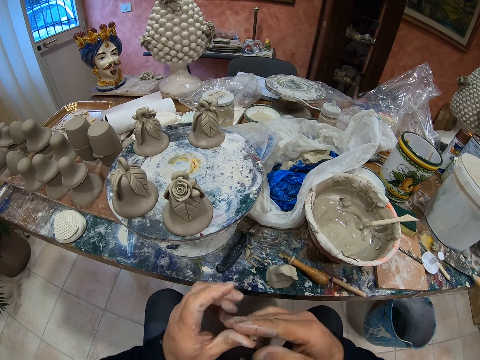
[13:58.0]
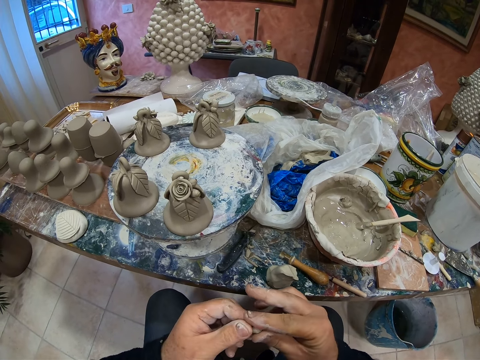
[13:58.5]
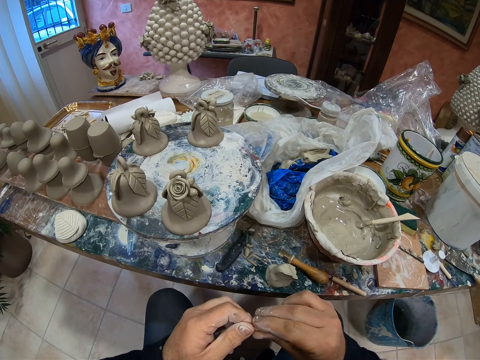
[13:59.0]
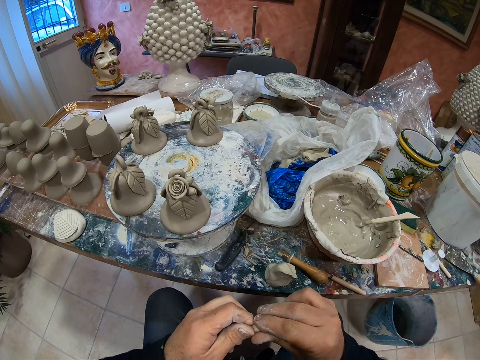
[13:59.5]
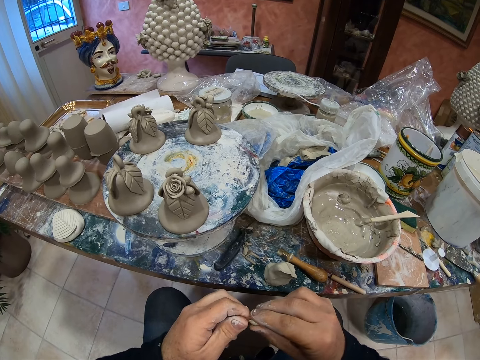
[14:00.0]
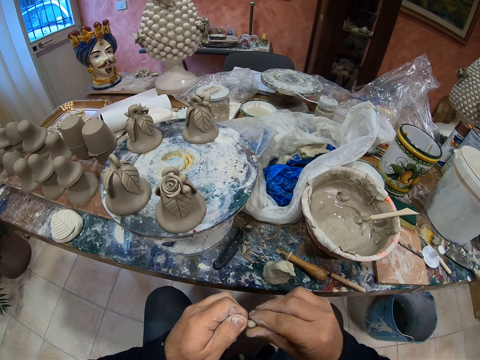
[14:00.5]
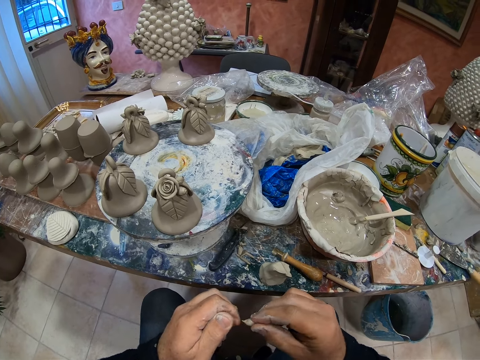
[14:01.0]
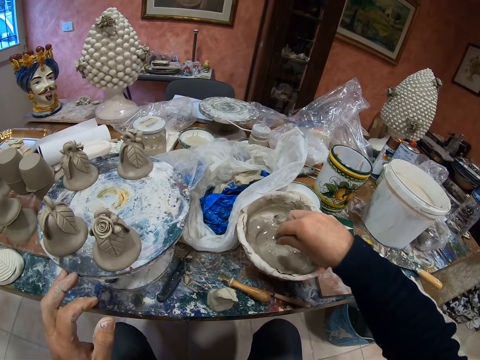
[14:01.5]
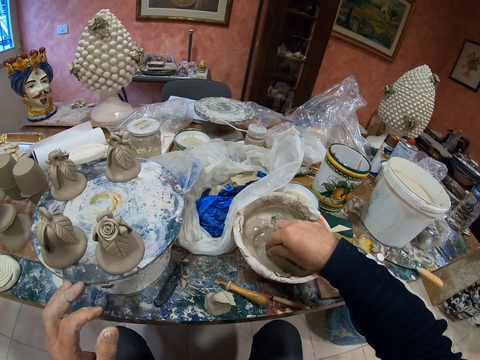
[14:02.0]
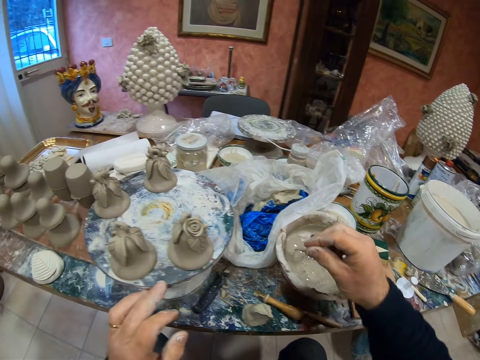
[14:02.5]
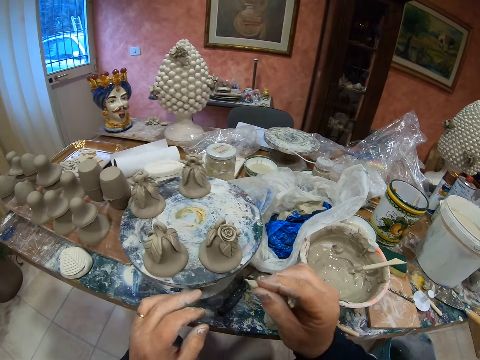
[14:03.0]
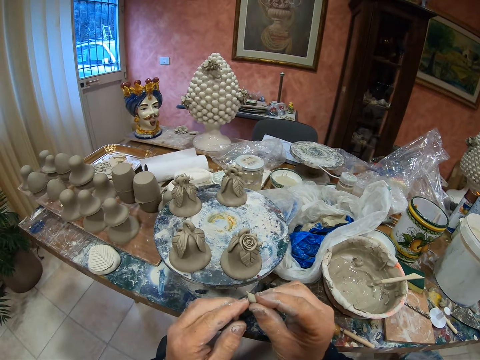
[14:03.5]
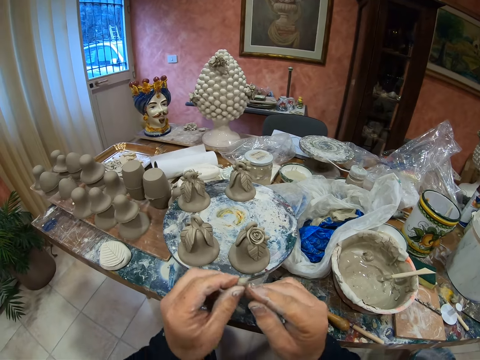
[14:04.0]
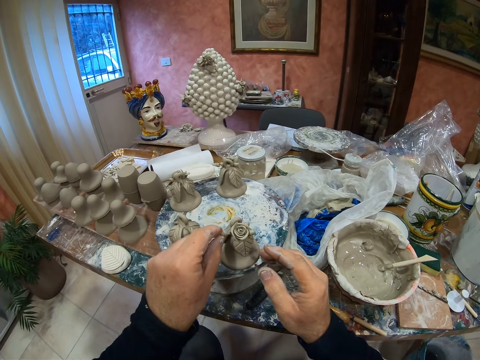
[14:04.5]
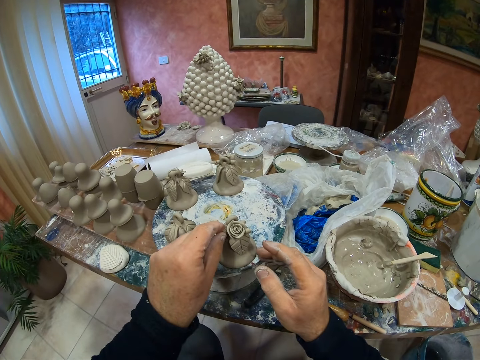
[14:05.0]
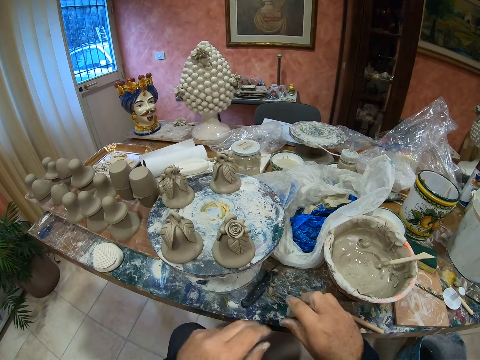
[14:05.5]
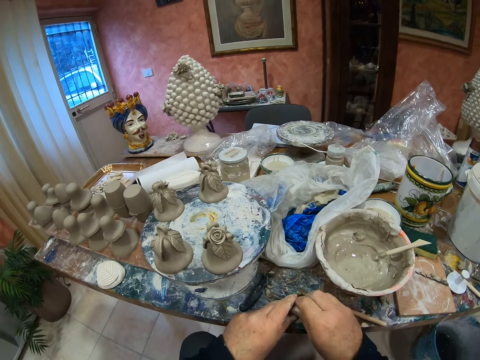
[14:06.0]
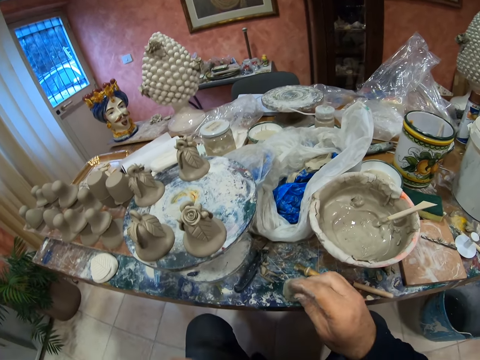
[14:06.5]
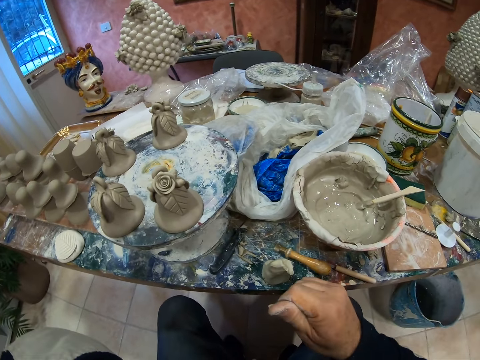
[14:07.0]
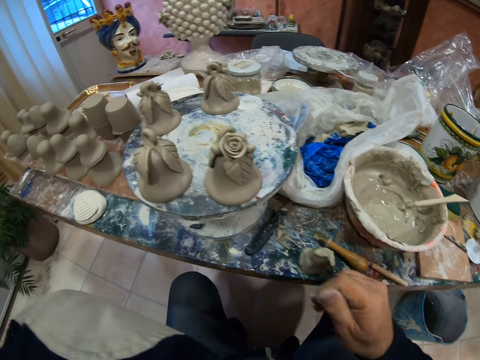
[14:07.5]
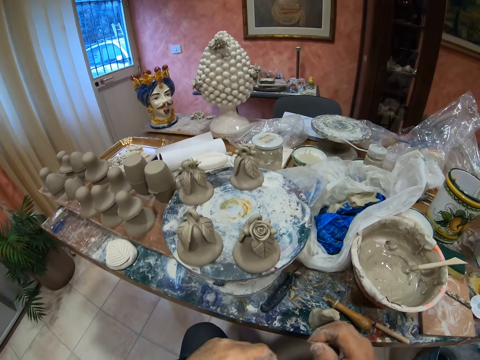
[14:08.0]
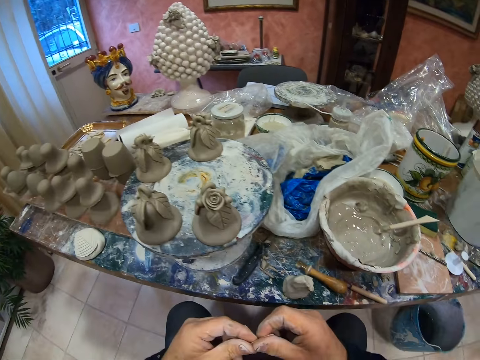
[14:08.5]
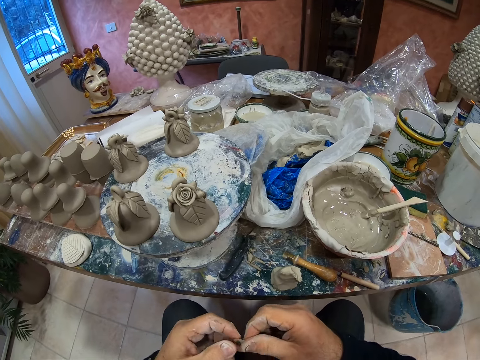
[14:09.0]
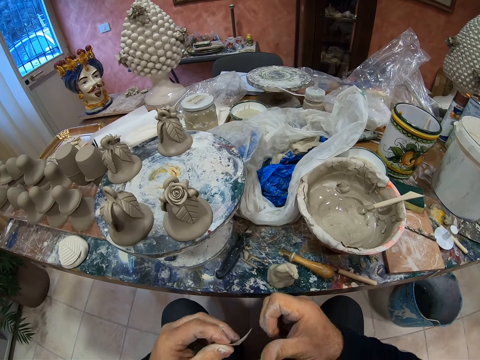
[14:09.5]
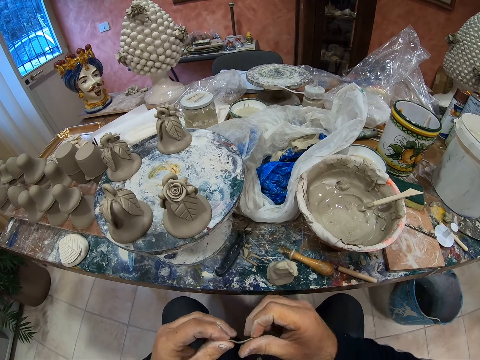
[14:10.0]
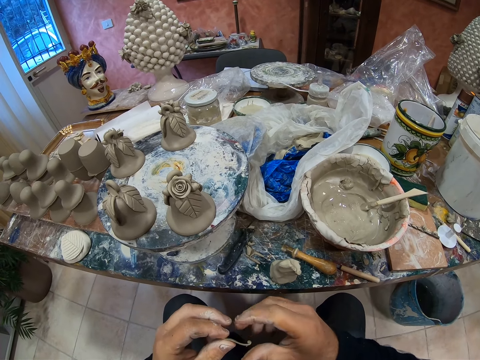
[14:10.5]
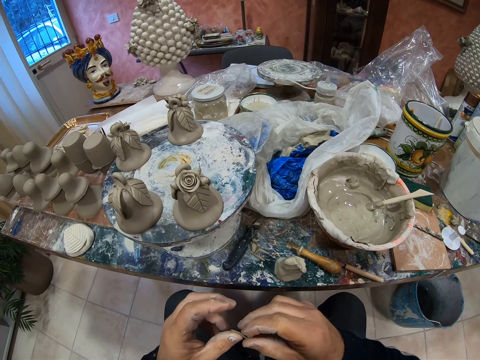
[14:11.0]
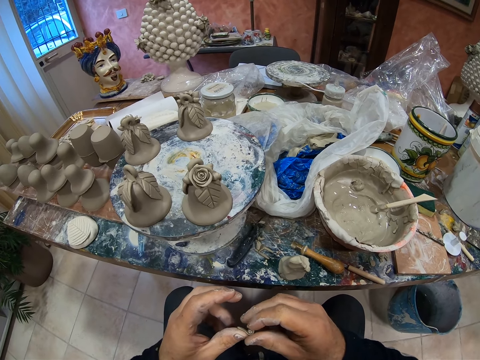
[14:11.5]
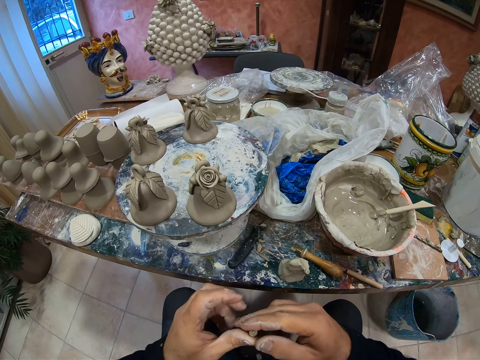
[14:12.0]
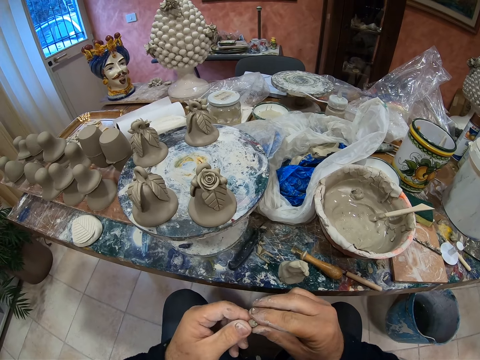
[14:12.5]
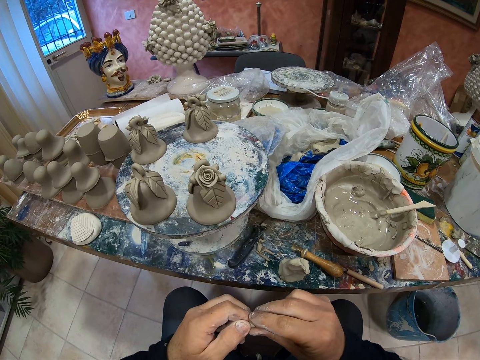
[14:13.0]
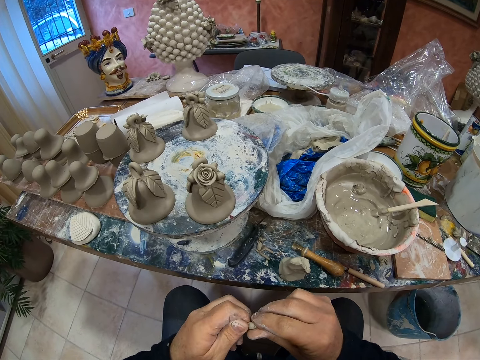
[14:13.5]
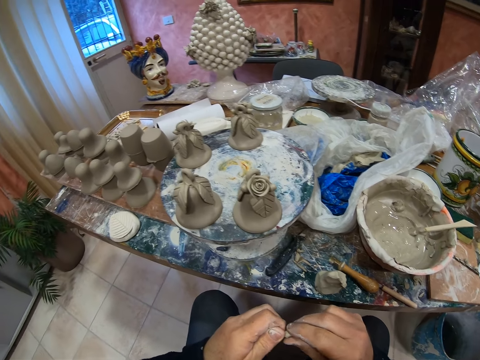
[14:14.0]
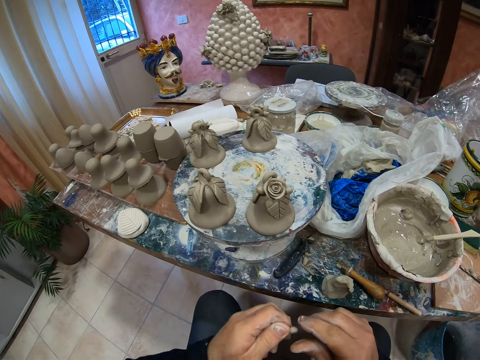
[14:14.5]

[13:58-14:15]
The camera wearer dips the paste in the cement mixer. He fixes the paste in the statue. He takes the paste. He molds the paste with his hands.

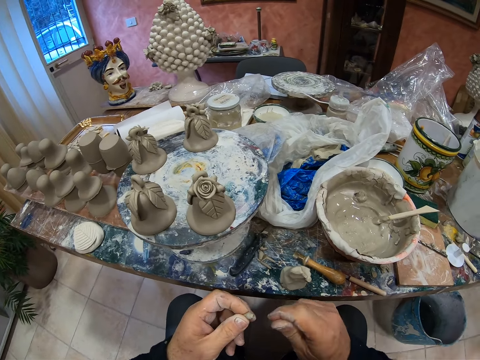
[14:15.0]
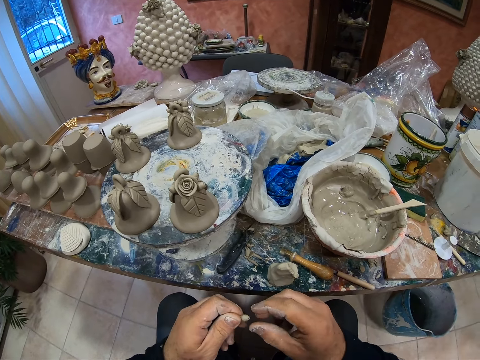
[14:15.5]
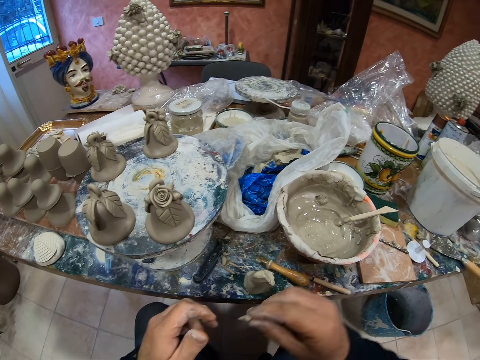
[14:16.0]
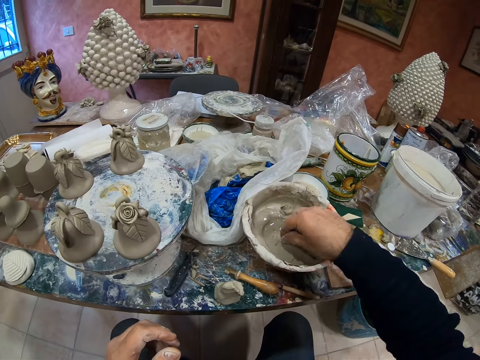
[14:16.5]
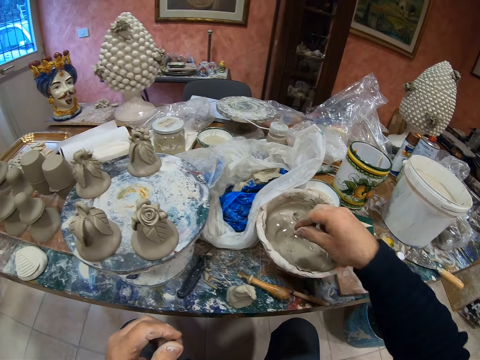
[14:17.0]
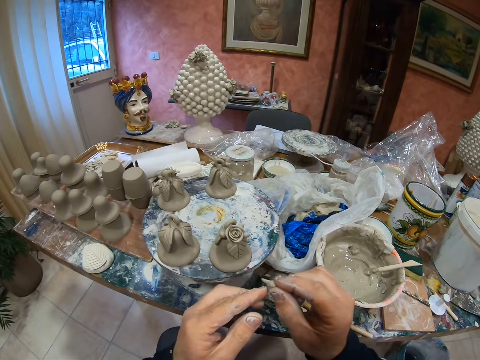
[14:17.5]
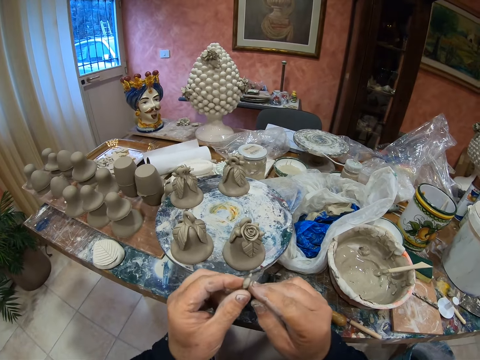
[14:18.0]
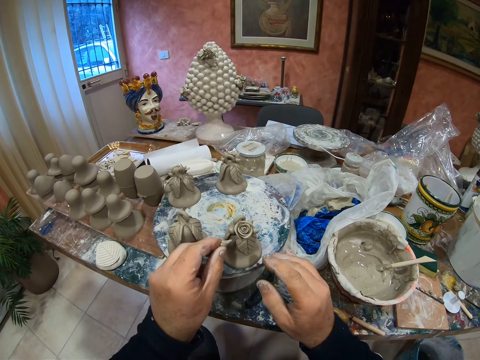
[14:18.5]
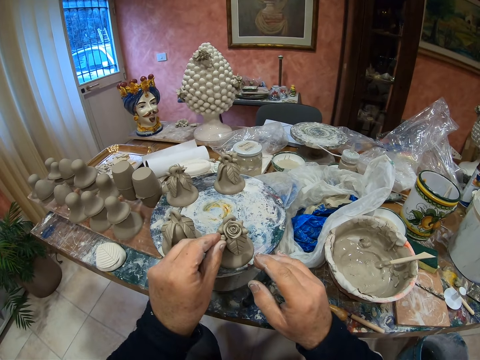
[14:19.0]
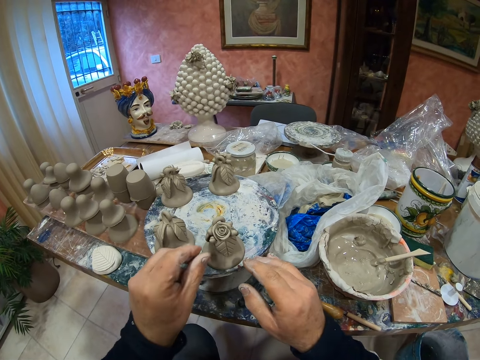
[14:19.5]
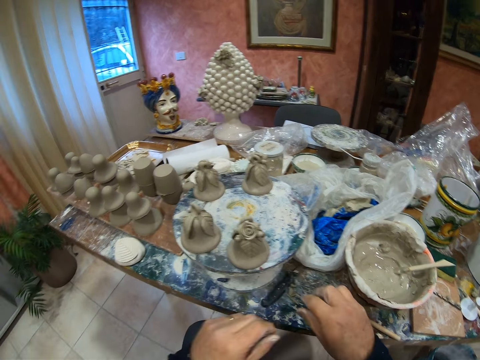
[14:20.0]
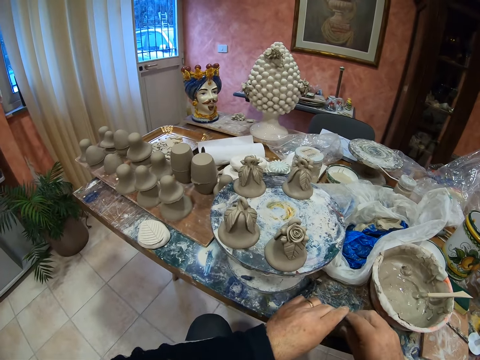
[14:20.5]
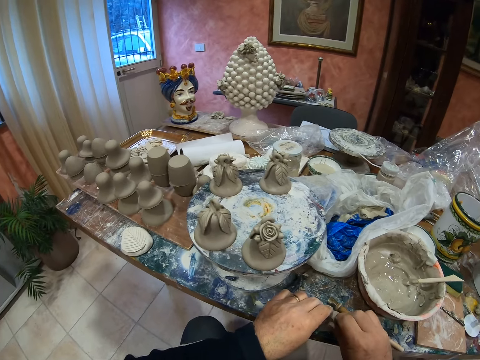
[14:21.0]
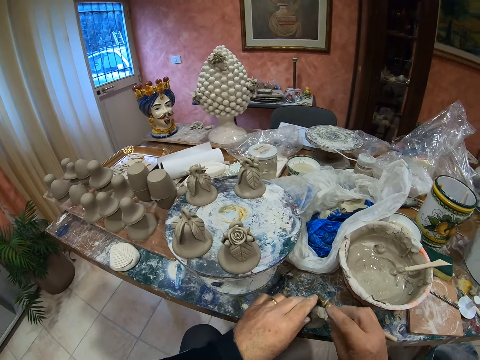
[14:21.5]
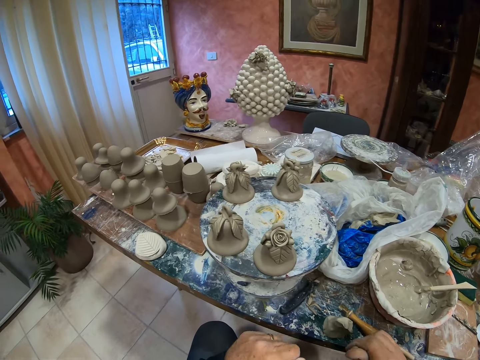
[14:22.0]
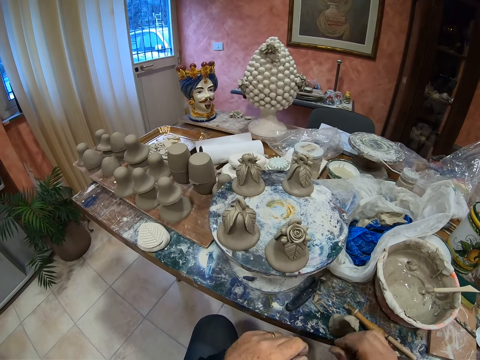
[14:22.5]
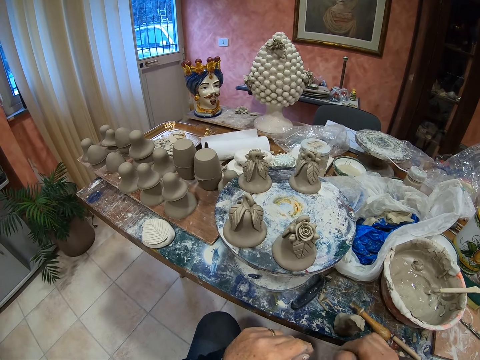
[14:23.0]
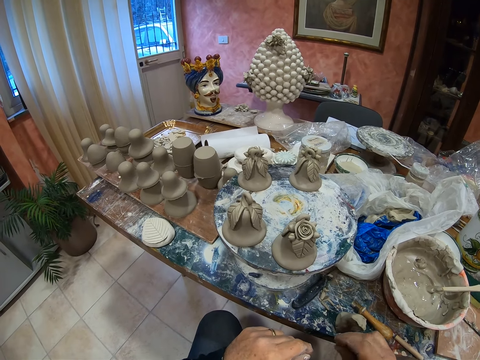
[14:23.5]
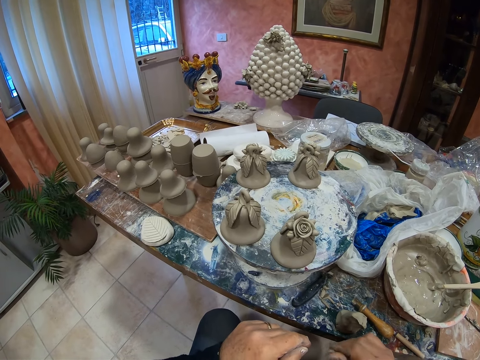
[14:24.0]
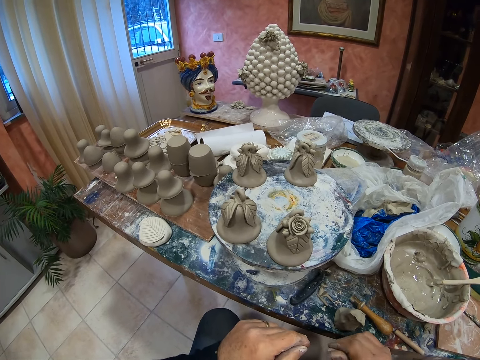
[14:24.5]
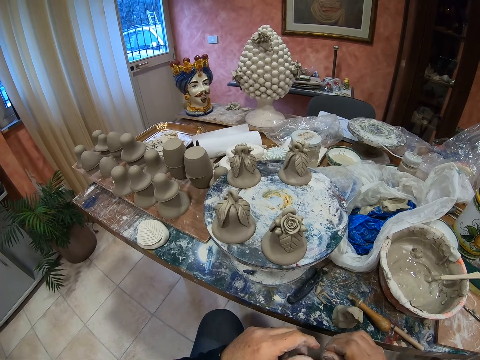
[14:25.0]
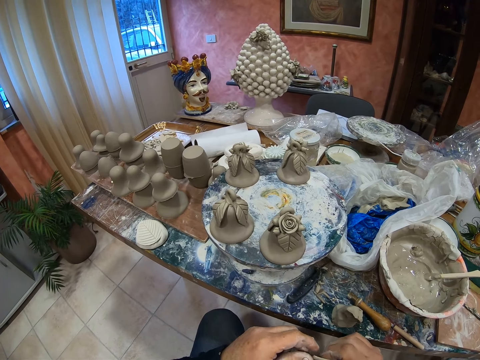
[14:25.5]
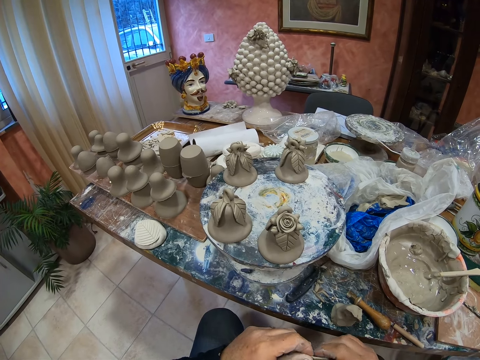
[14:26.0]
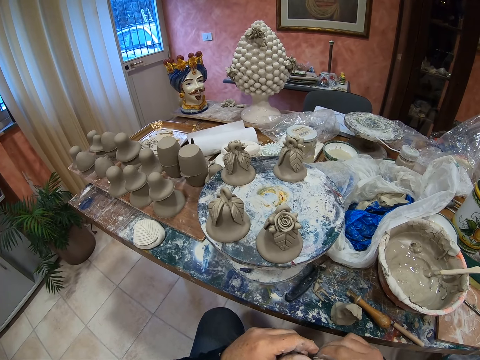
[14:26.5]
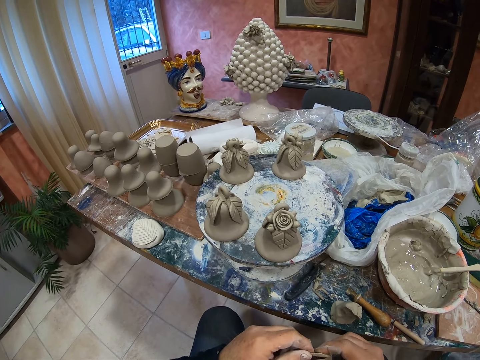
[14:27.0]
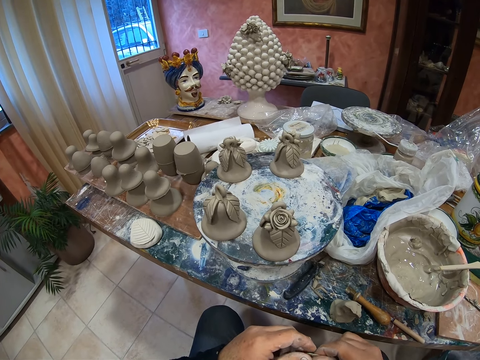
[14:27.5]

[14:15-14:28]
The camera wearer dips the paste in the cement mixer. He fixes the paste in the statue. He cuts the paste. He molds the paste with his hands.
